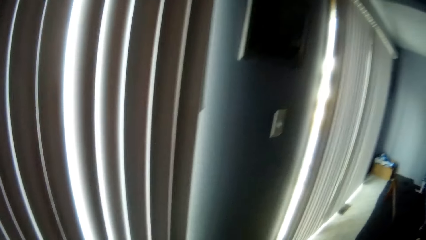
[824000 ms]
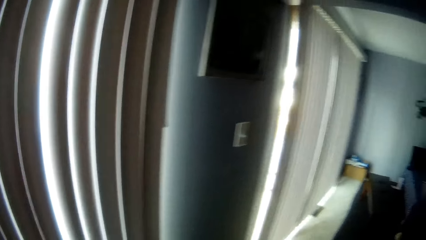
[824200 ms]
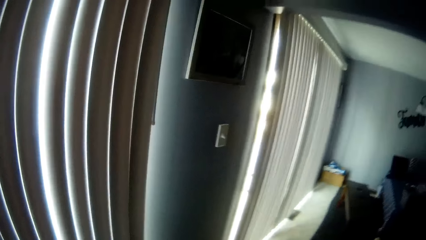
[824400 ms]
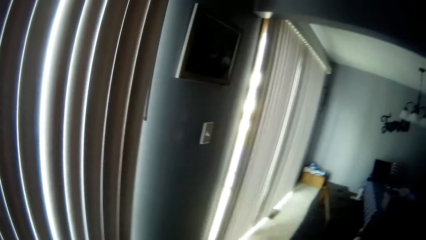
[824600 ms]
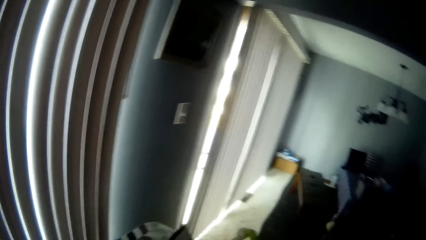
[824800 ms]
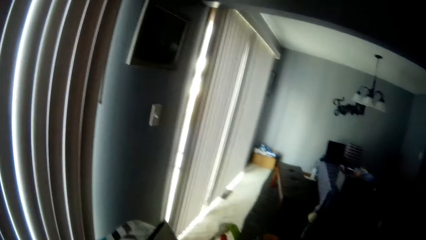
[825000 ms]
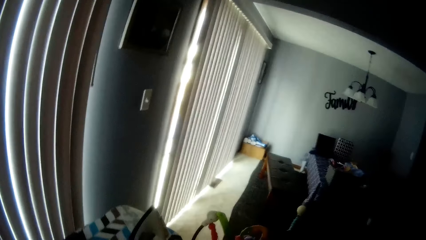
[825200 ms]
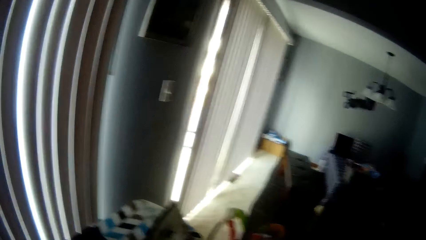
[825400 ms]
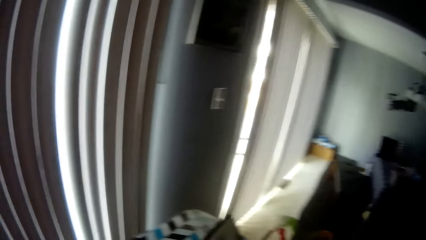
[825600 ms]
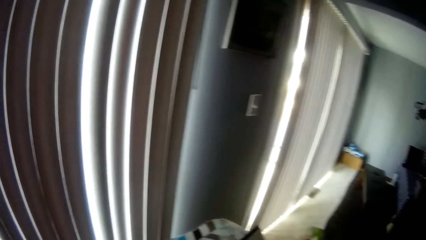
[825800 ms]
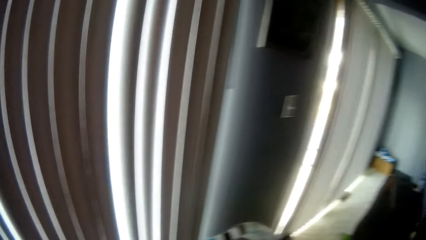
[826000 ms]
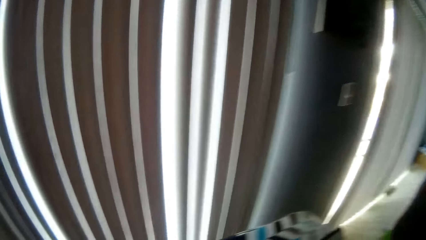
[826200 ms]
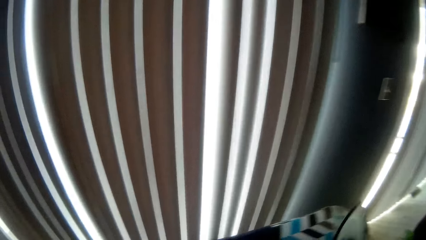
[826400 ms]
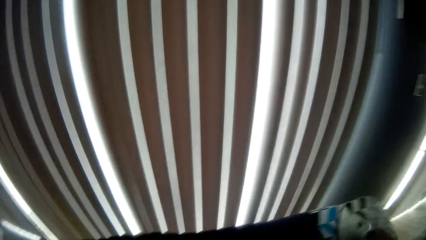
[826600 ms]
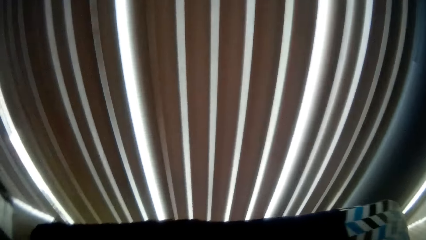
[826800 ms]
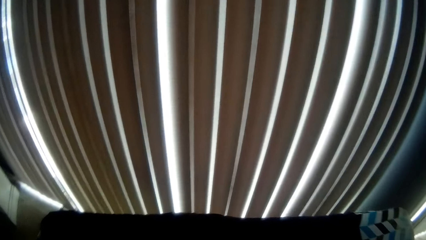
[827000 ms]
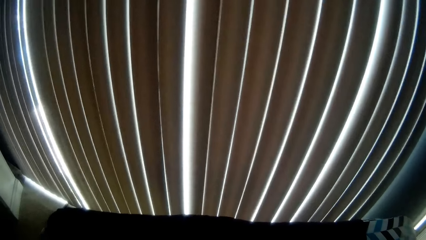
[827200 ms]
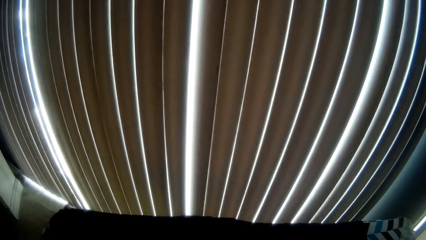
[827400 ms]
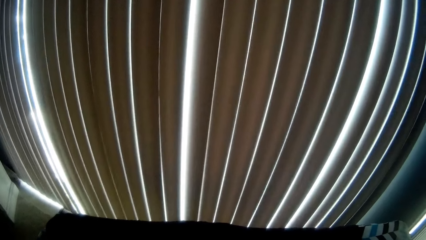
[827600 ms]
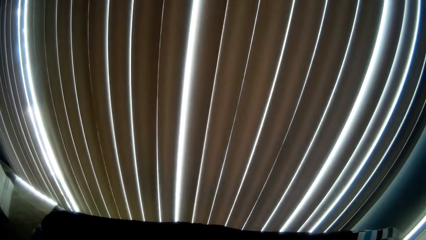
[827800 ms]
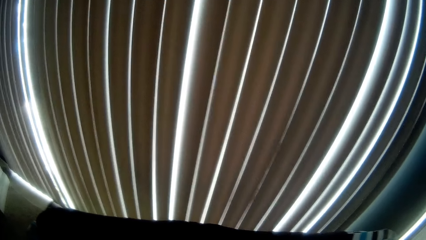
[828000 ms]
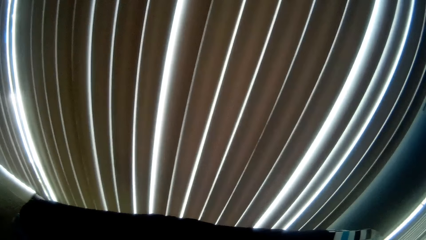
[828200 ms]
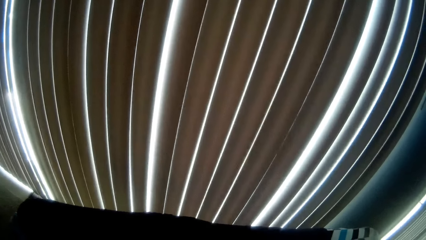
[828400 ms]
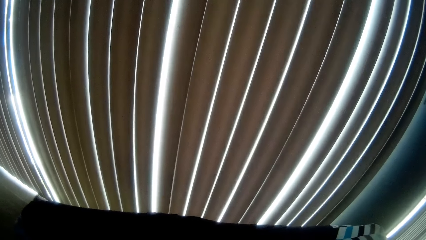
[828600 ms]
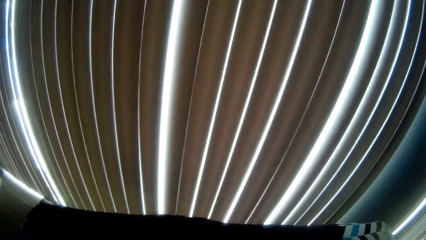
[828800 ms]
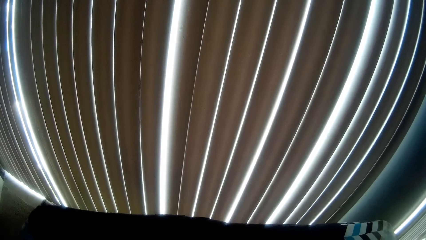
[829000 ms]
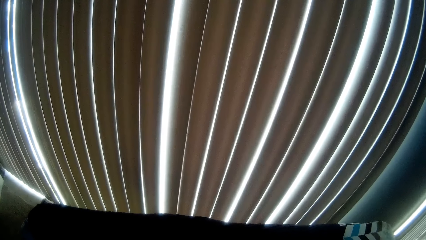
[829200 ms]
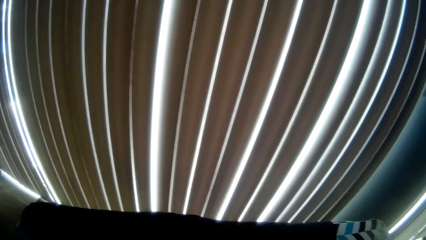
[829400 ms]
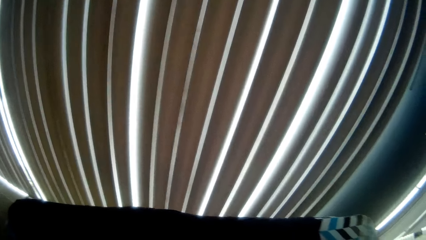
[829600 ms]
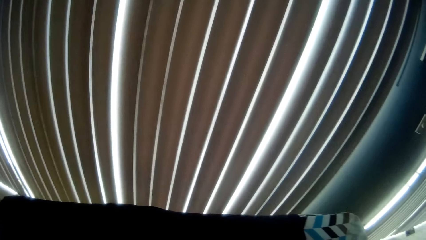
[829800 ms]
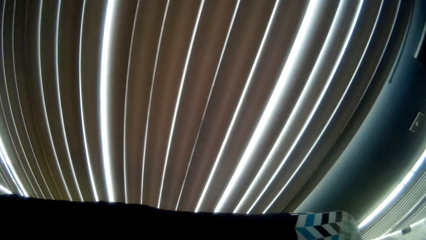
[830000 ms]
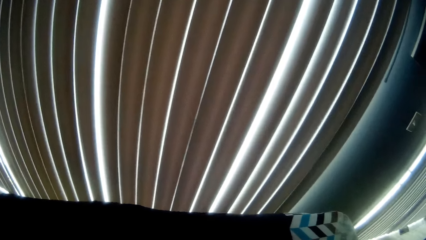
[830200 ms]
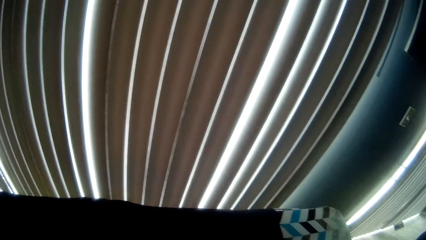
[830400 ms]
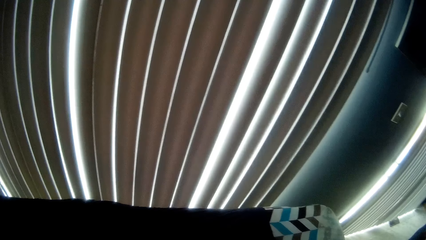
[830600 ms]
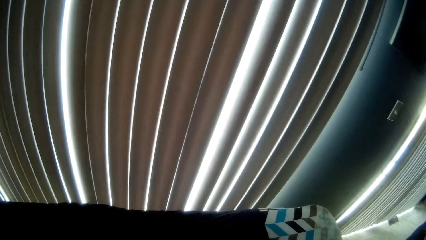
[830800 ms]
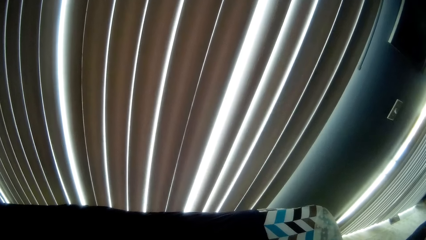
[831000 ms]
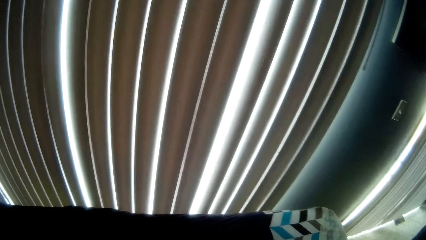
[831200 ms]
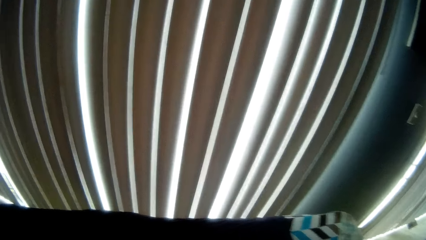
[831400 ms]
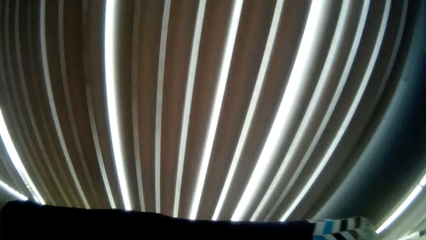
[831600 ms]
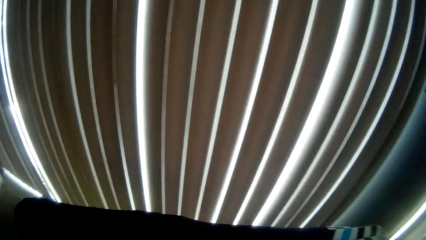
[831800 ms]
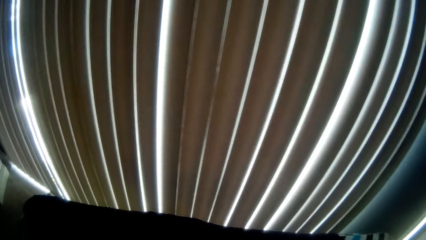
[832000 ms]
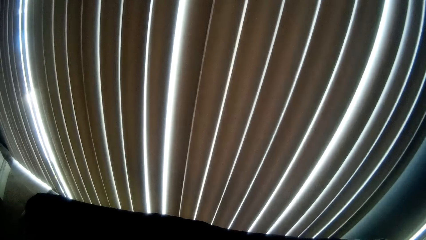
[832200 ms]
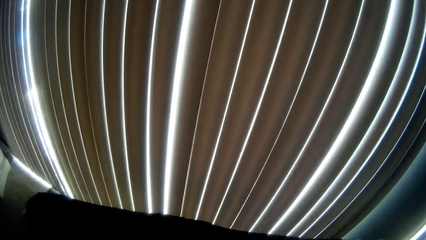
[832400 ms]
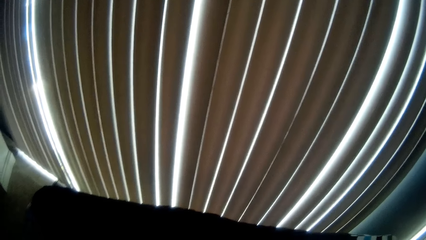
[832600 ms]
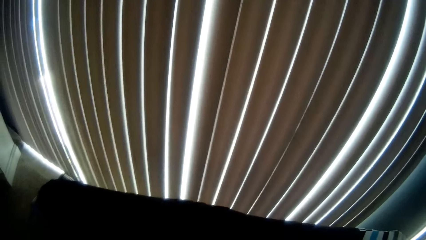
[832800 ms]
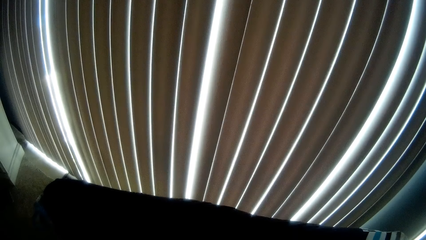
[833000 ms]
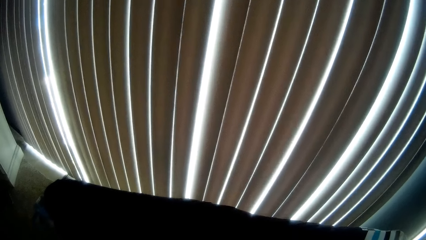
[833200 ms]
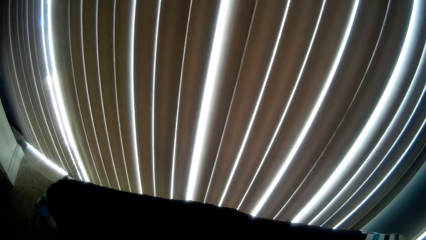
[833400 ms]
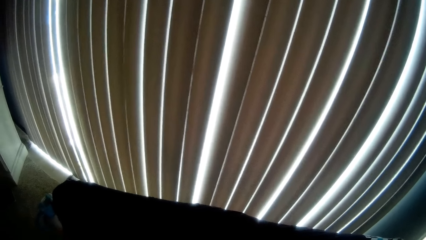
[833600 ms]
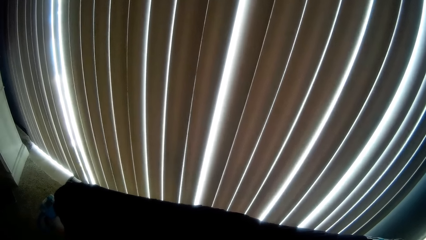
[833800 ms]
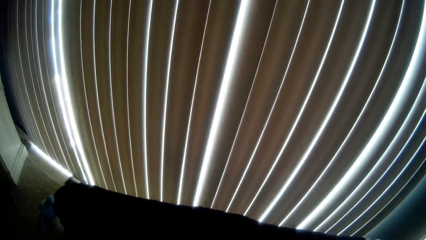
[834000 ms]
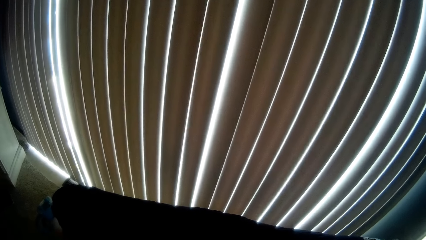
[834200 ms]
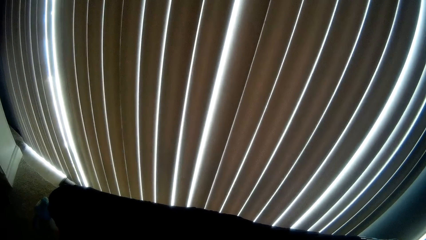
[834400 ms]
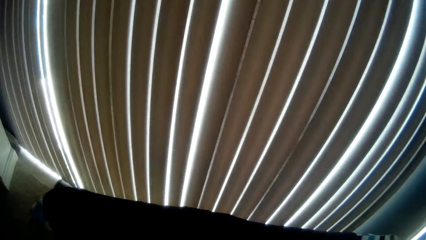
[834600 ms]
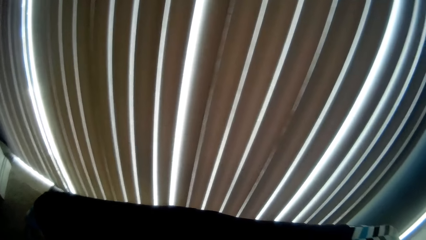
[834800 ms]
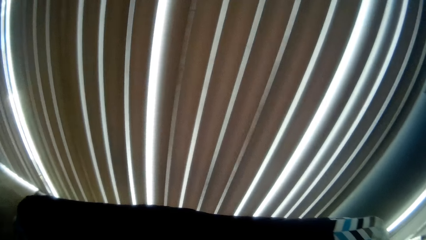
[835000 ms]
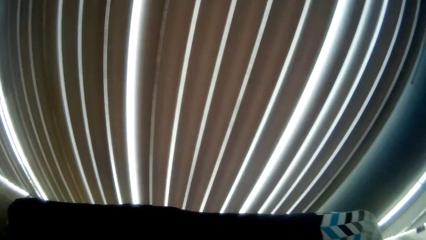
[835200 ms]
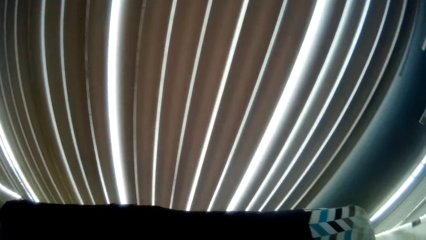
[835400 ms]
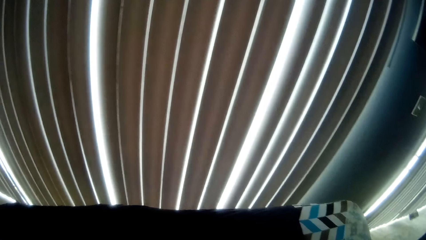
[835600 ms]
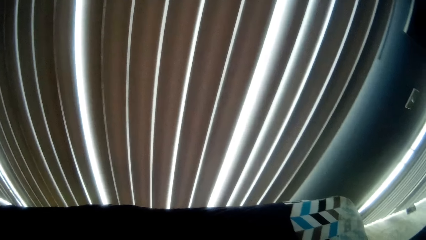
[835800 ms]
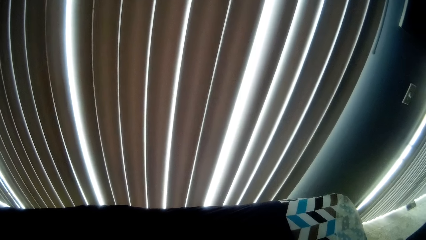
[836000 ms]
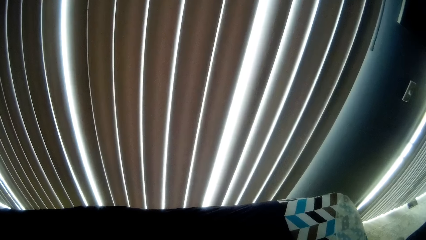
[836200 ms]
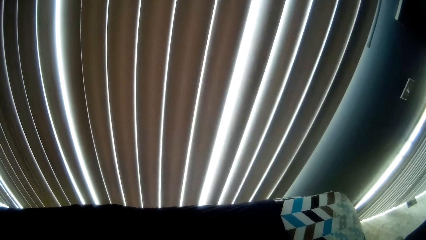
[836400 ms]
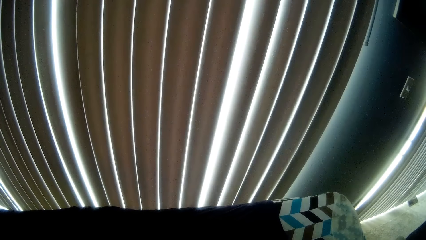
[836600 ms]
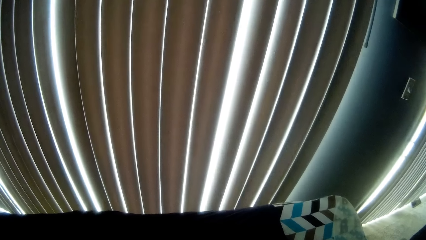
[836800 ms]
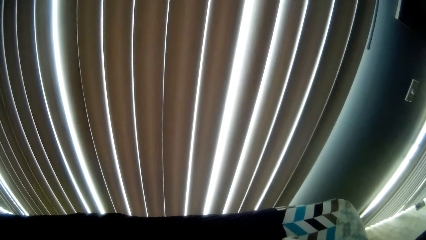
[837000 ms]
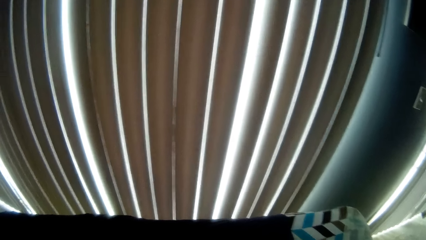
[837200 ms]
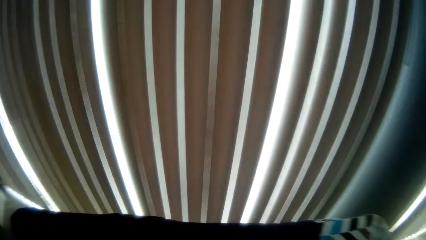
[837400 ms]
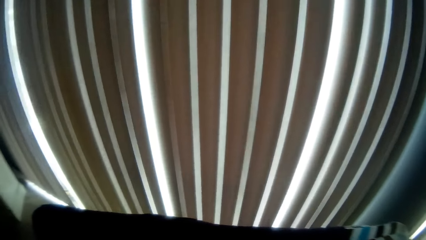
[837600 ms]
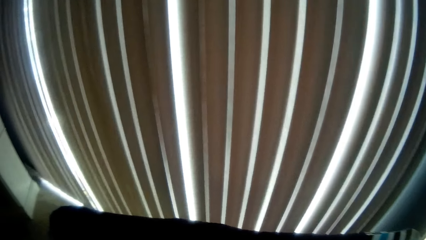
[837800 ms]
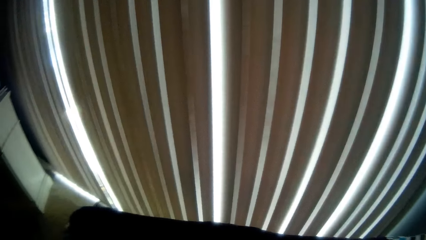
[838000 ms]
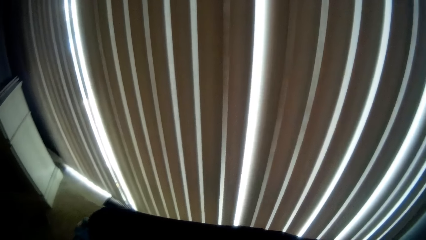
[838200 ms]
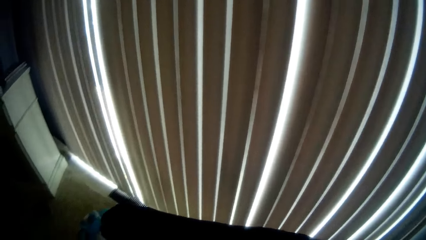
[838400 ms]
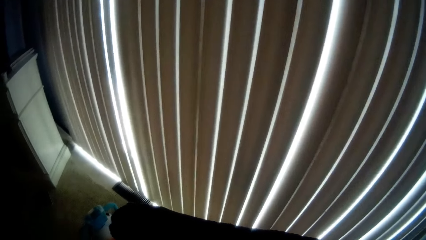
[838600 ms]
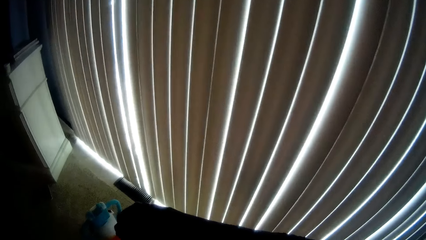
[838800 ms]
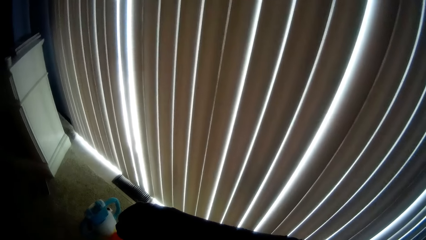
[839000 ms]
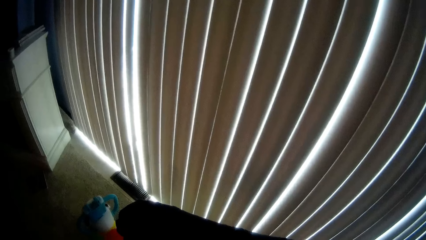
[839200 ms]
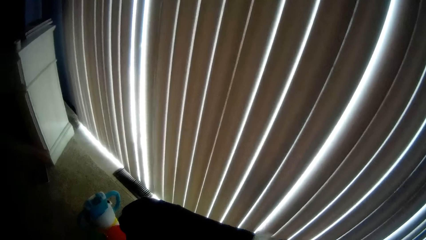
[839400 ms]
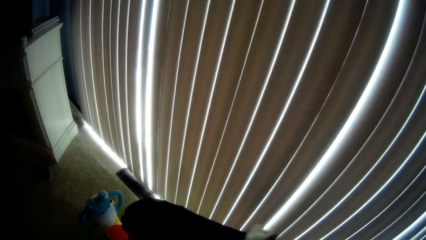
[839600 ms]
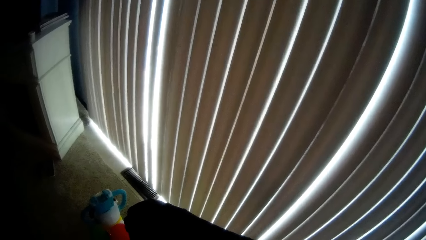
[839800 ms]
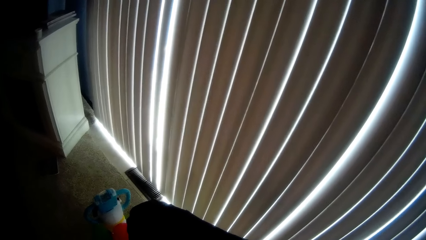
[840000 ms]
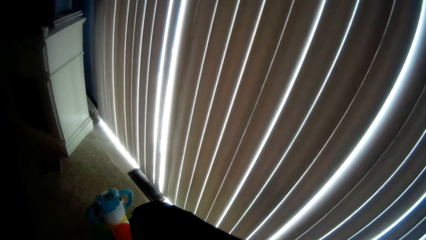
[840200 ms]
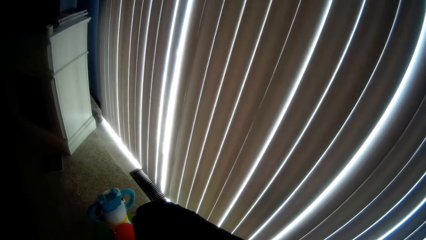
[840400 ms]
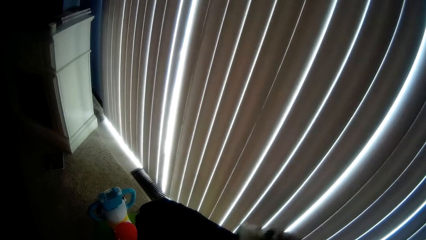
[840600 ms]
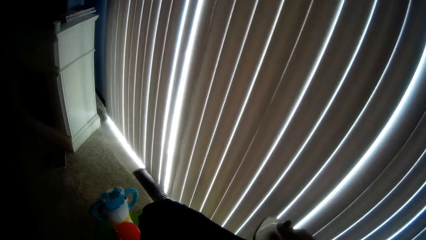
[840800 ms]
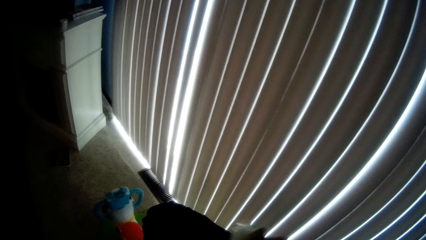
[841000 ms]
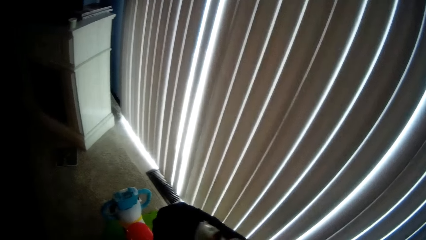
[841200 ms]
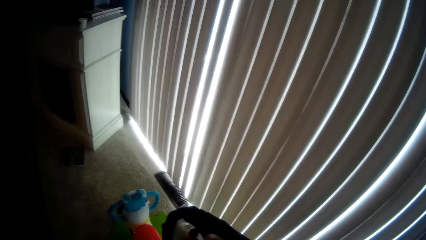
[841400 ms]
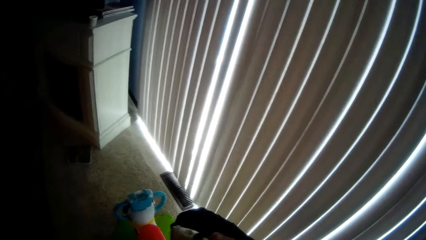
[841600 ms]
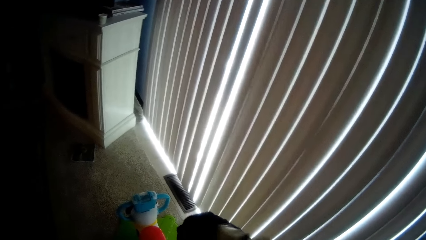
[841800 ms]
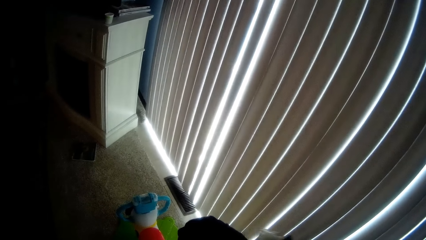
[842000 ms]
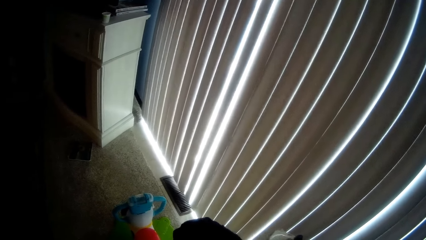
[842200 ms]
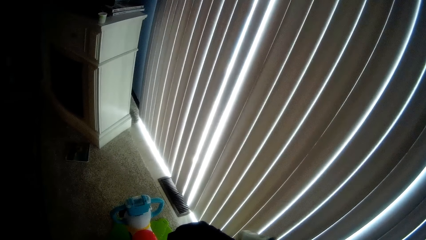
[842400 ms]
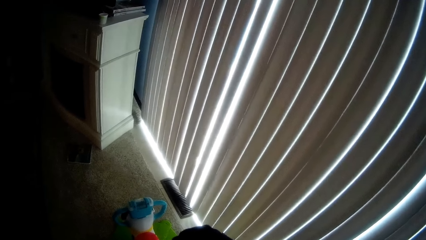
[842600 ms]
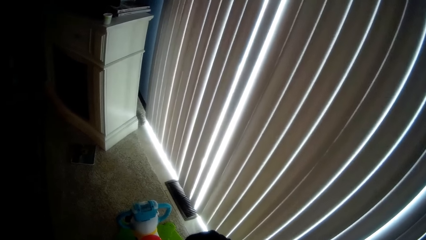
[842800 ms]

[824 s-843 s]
The camera wearer picks up the iron. He irons the shirt. He irons the dark blue shirt with the iron in his right hand.
